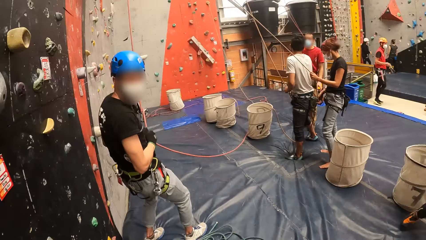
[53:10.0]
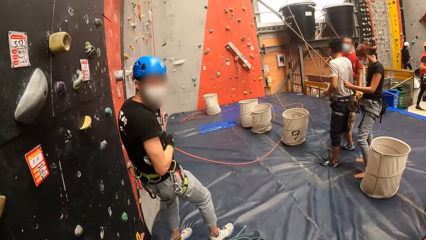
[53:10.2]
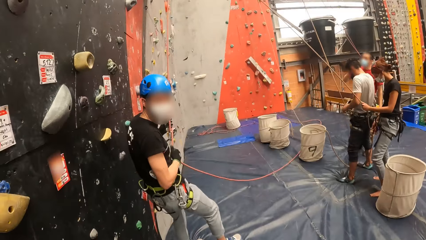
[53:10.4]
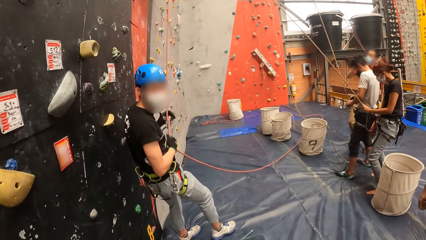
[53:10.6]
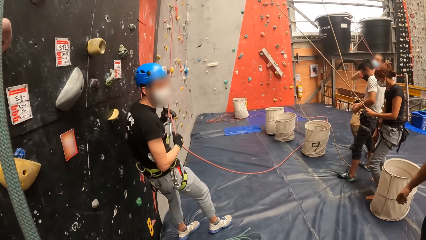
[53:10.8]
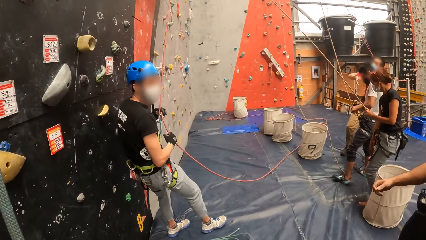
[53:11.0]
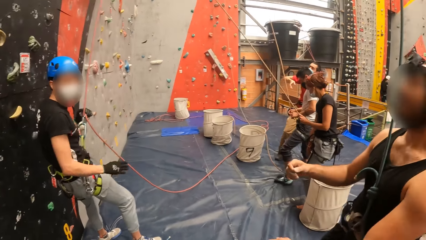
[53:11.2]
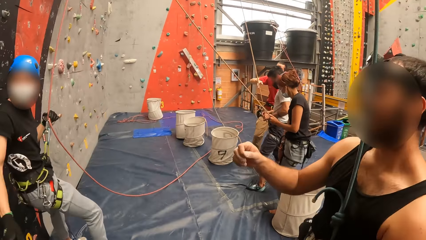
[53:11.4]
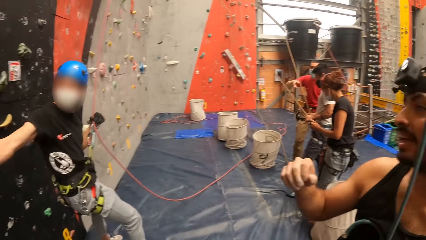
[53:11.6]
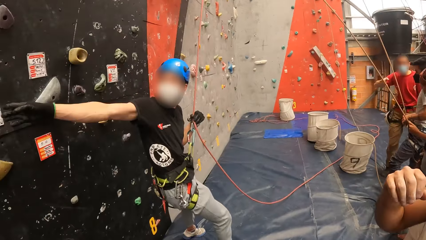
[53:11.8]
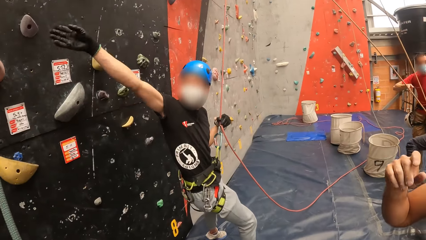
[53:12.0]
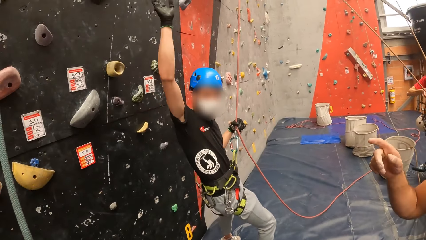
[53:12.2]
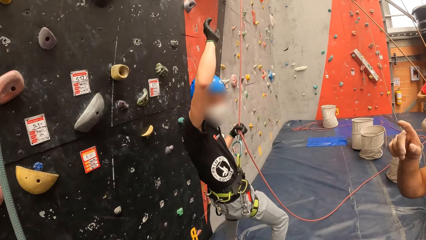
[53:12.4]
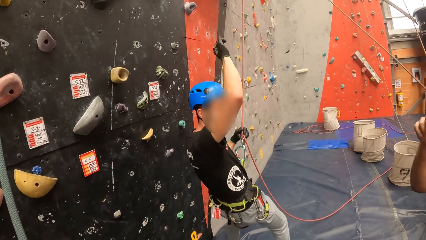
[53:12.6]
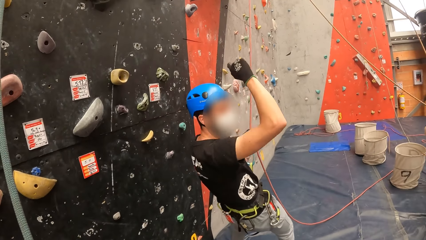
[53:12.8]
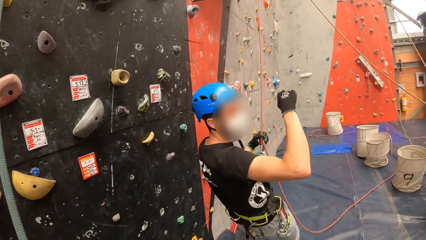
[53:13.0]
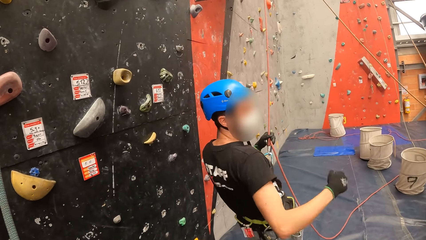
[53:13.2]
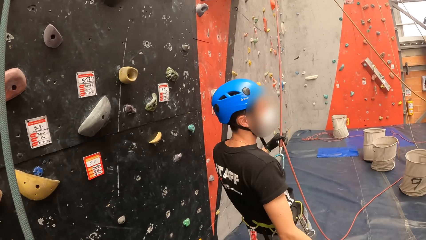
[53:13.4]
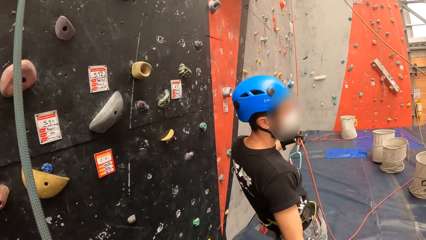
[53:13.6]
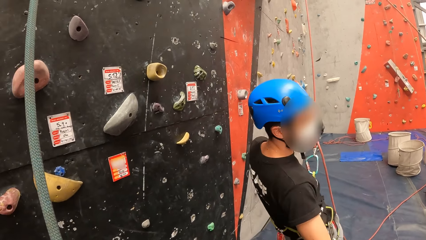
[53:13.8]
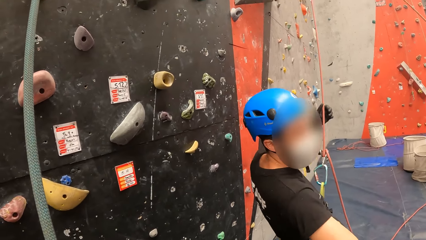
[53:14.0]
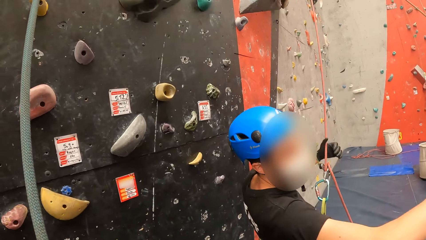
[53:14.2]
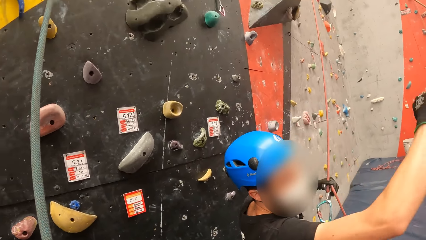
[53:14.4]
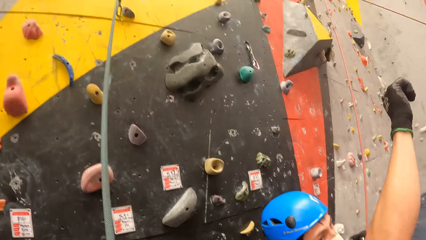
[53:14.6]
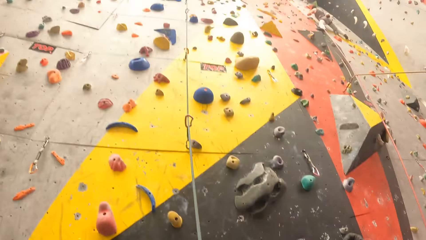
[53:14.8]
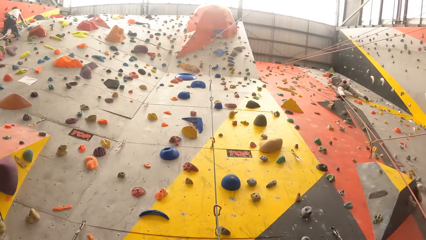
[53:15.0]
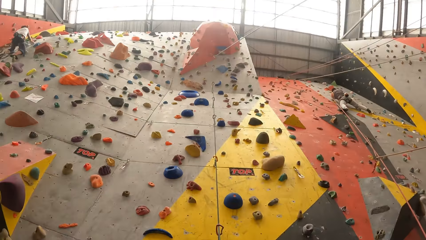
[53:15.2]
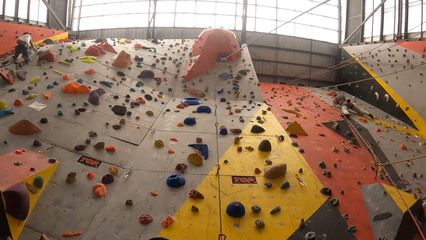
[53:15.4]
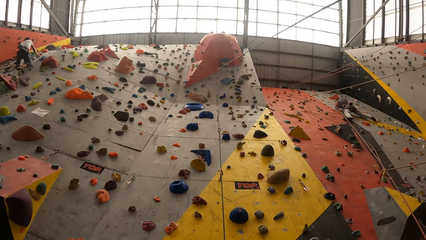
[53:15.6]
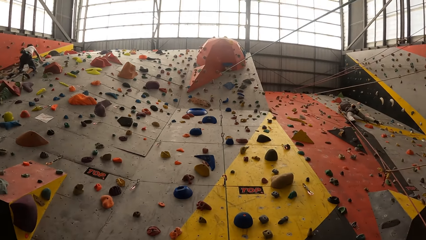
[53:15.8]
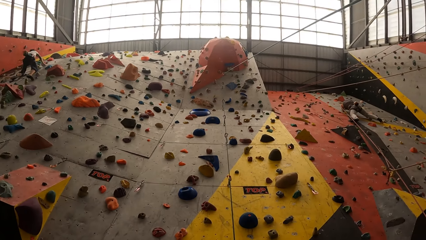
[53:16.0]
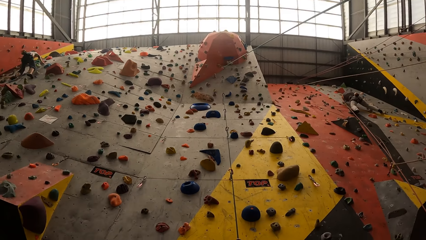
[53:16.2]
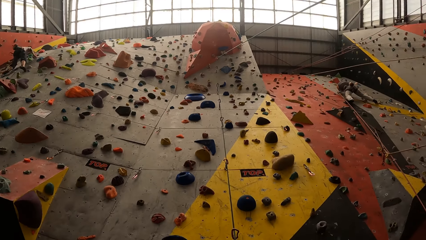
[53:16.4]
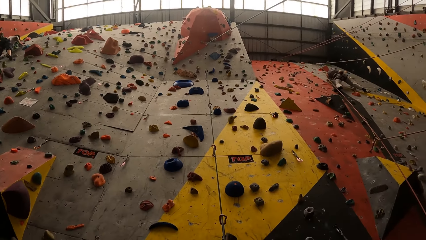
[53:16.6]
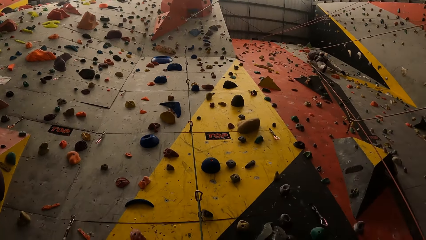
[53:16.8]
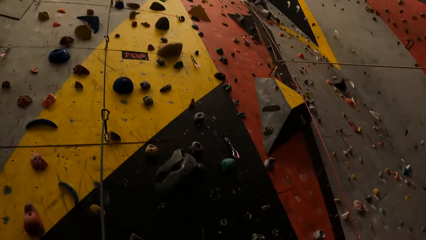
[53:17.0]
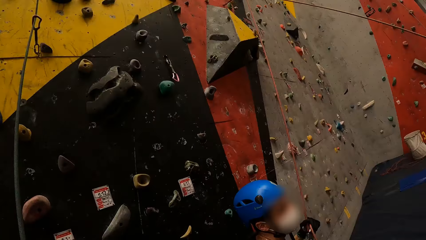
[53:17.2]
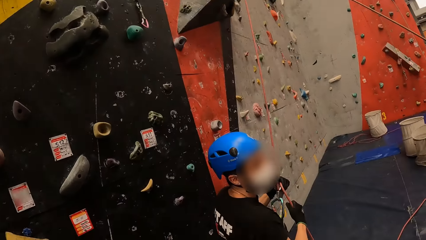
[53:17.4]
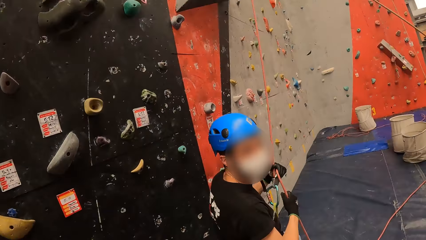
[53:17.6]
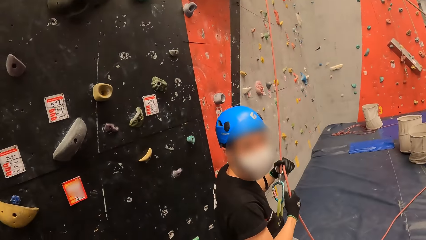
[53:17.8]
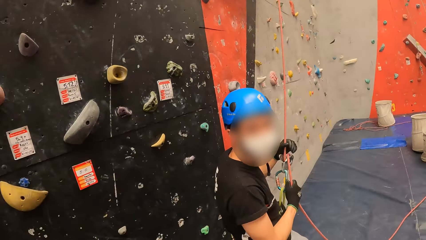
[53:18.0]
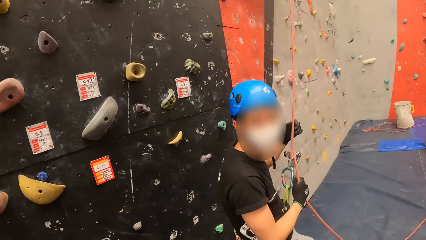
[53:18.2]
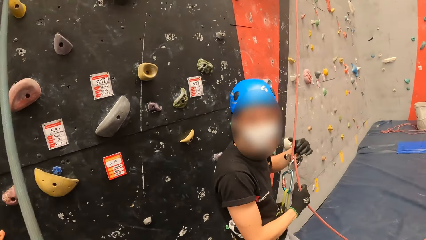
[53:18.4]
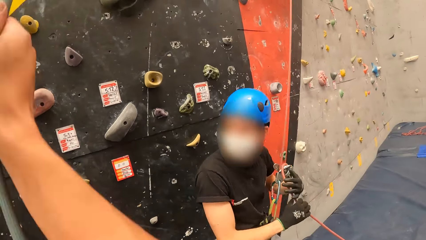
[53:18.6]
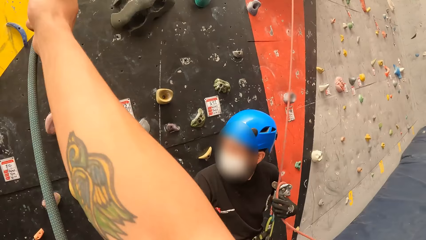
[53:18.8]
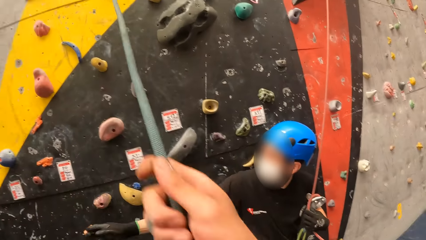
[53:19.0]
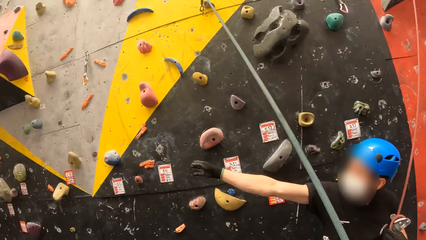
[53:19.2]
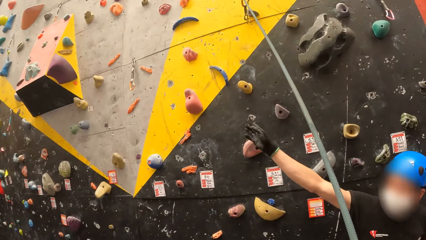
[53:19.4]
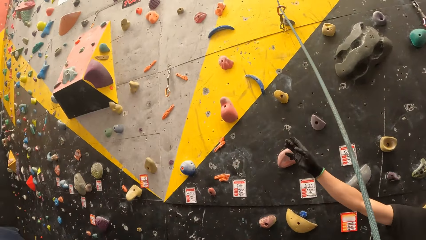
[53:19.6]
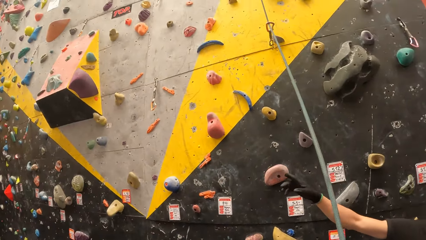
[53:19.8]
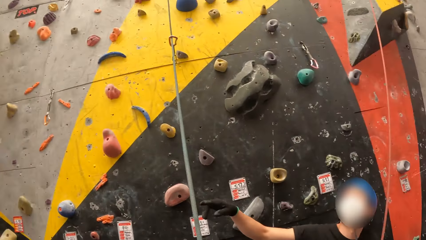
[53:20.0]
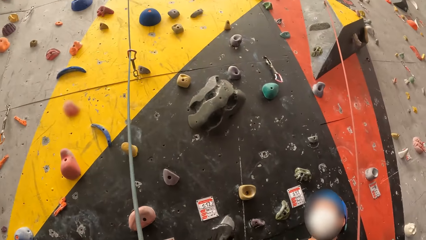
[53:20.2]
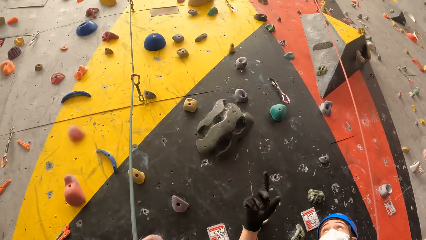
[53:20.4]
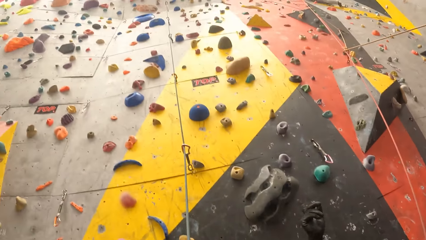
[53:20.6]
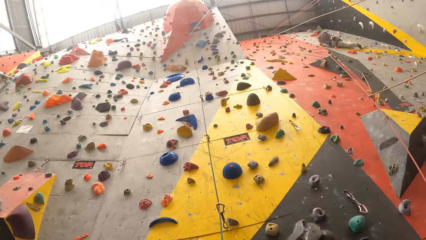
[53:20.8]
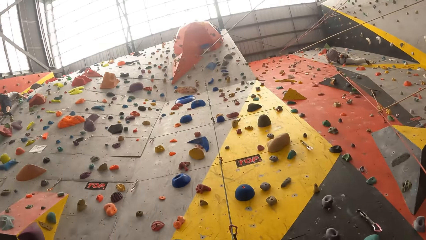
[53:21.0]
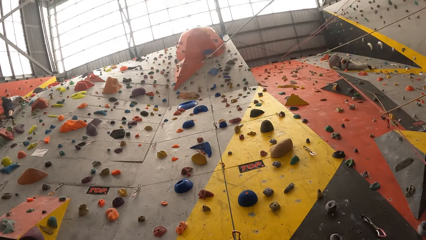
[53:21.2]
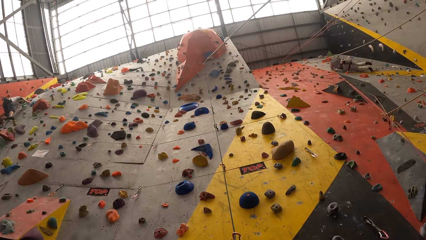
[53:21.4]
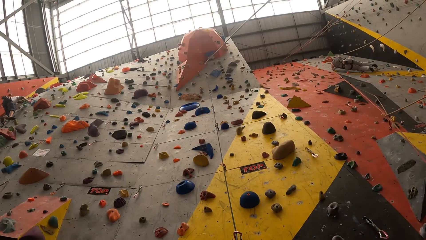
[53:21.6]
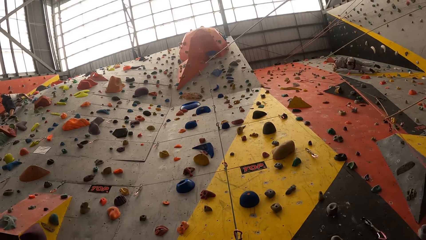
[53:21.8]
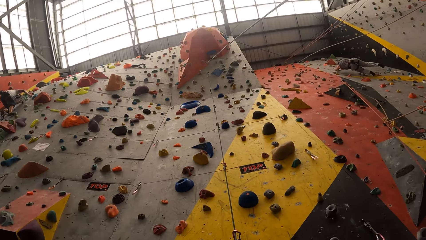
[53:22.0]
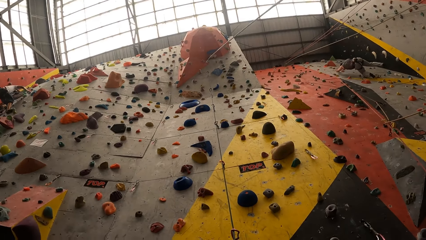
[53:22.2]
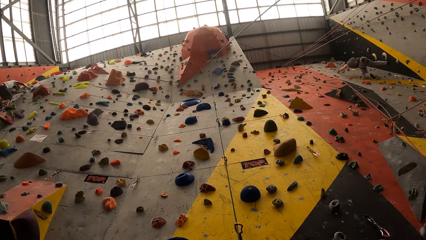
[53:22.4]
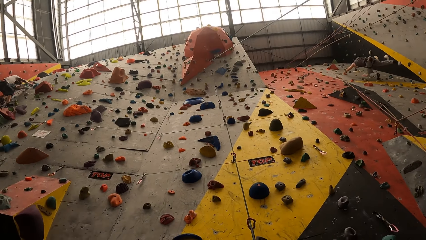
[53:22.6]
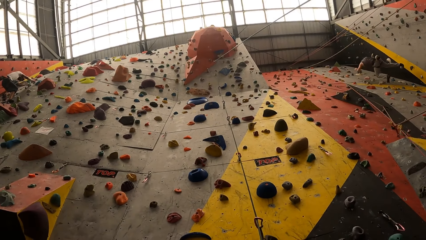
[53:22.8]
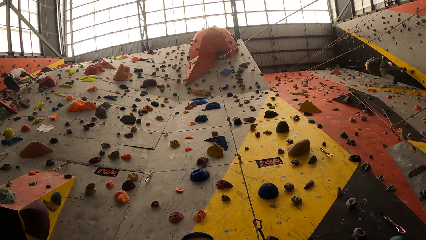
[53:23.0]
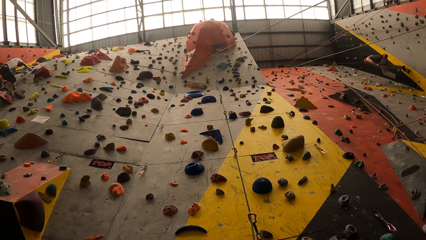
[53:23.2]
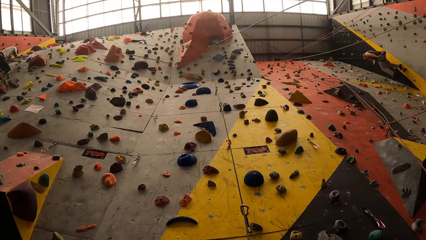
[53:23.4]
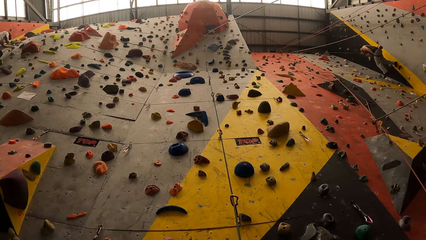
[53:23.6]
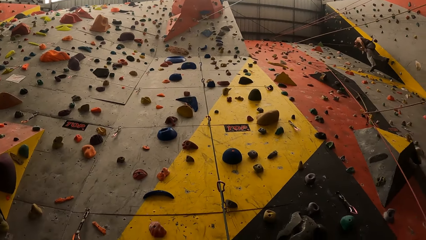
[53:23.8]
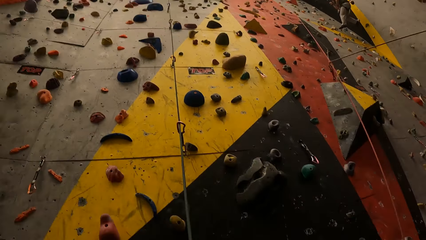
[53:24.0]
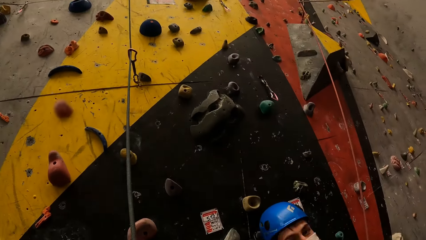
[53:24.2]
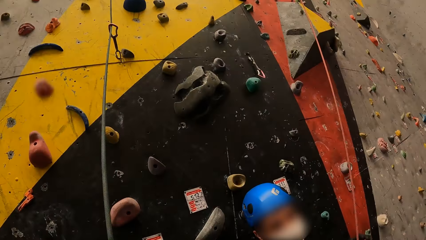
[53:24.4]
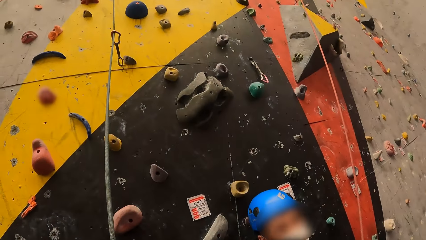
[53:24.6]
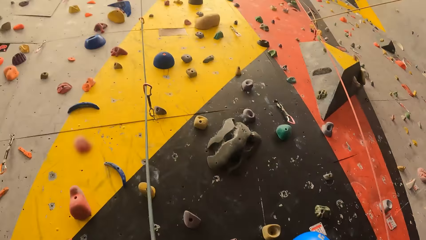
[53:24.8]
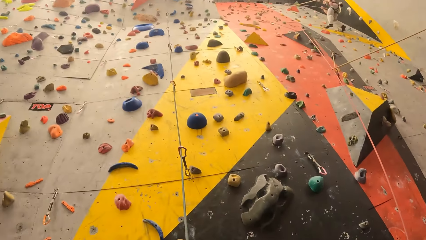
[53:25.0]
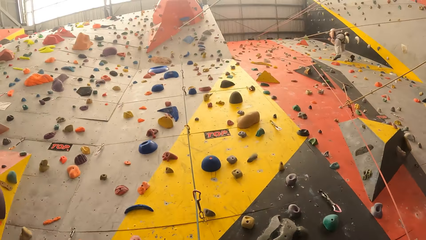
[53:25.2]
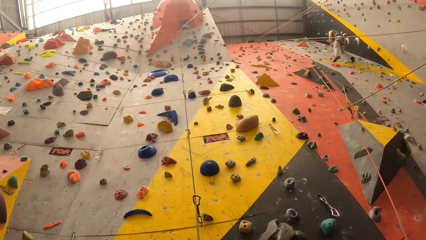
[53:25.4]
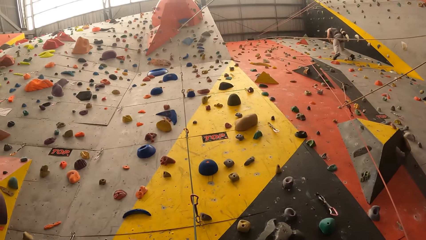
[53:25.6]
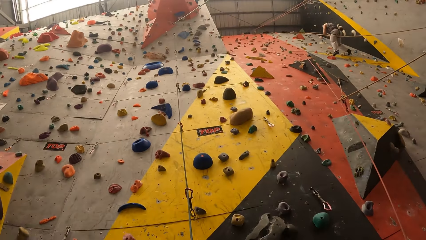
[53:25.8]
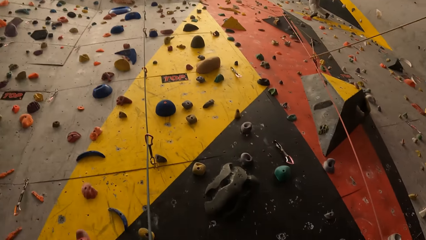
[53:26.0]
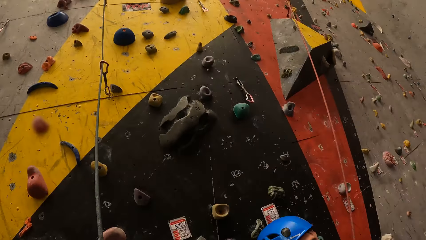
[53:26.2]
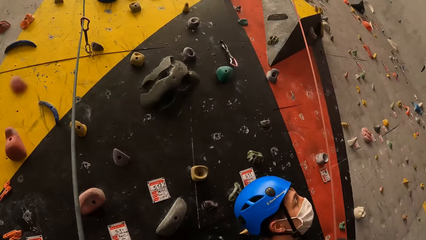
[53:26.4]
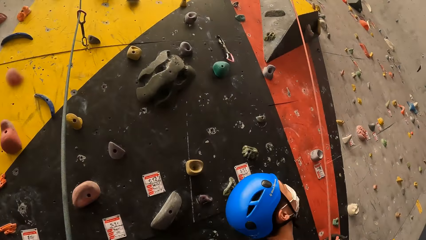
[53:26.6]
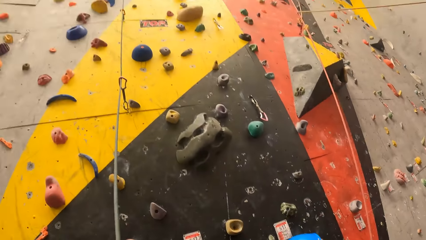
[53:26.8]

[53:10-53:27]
A man stretches a hand. The camera wearer looks up. The man gestures out with his hand. The camera wearer looks at the climbing wall. They look around the room and adjust the rope. They look up. They look at the climbing wall.
